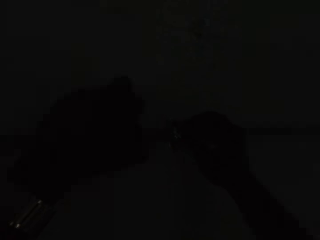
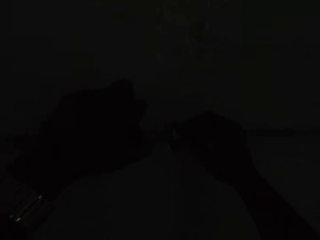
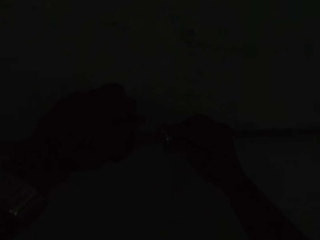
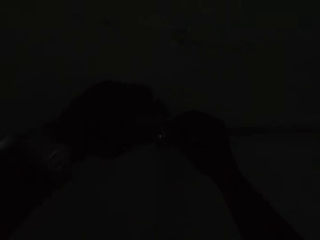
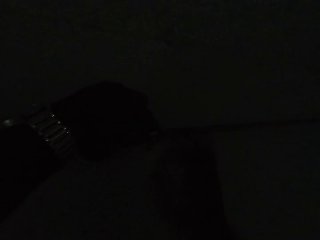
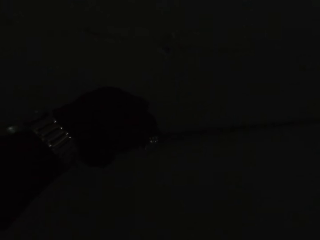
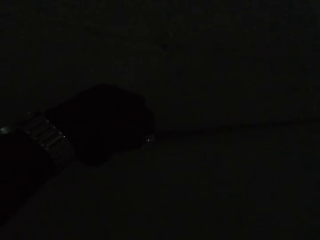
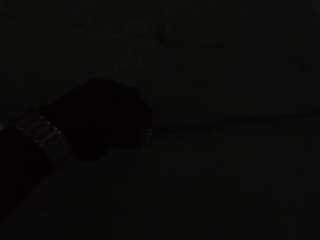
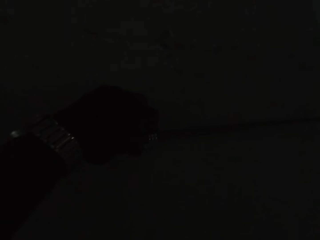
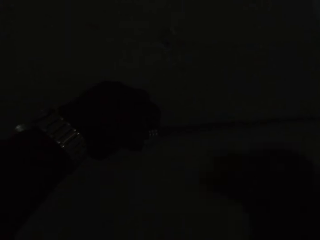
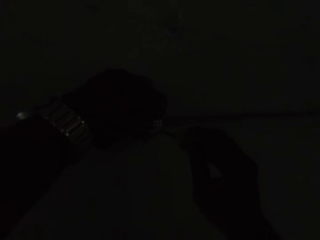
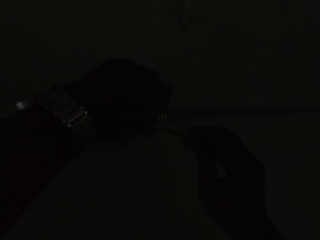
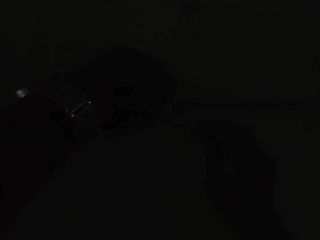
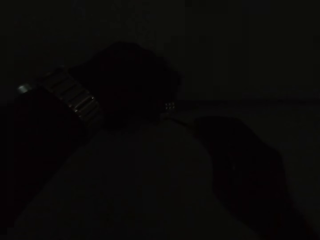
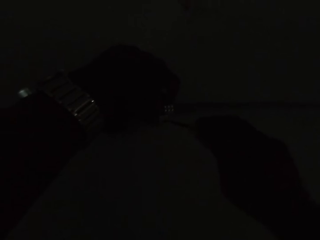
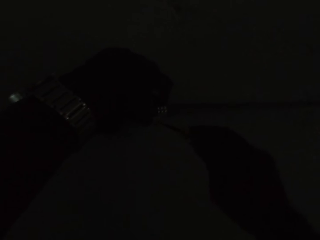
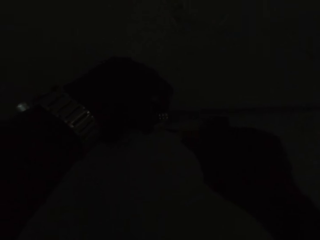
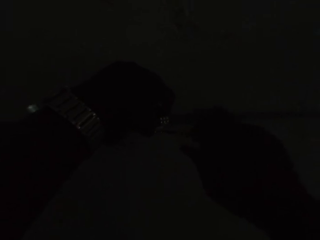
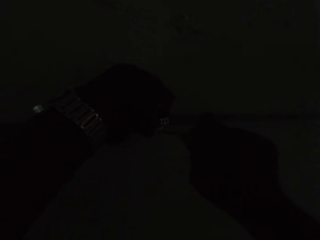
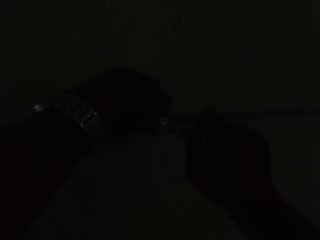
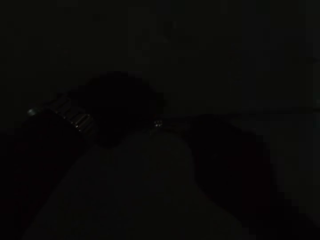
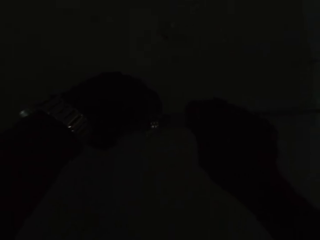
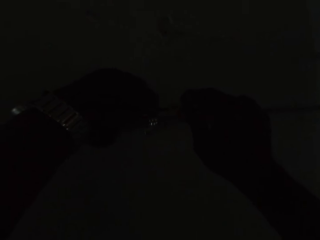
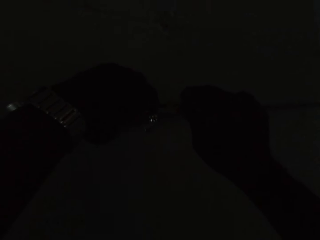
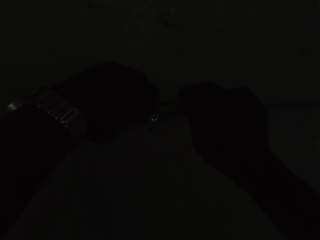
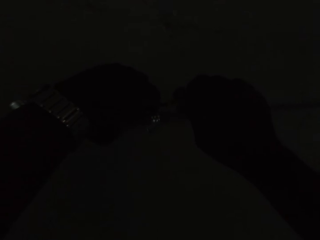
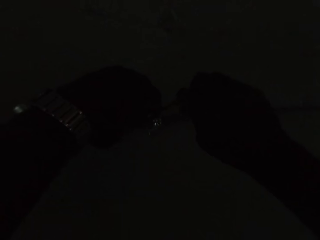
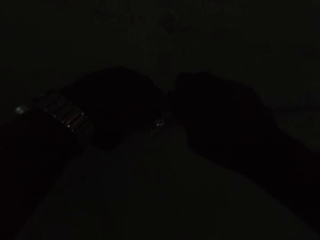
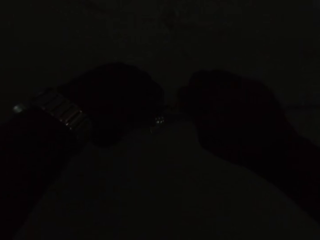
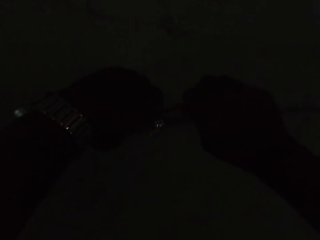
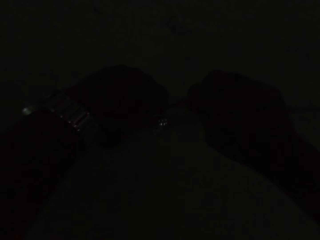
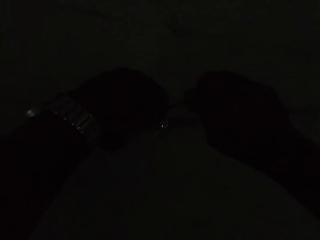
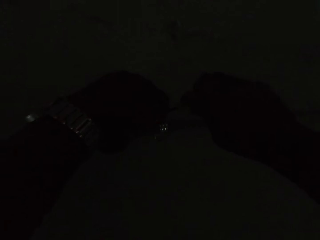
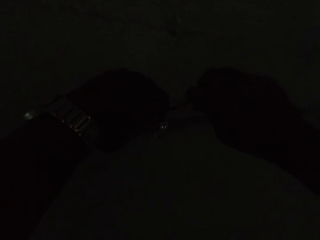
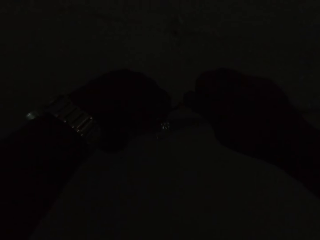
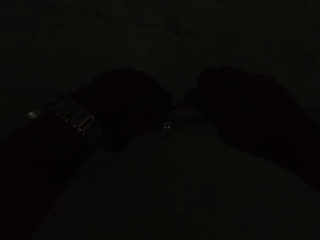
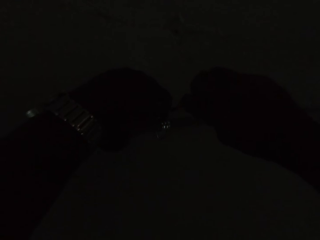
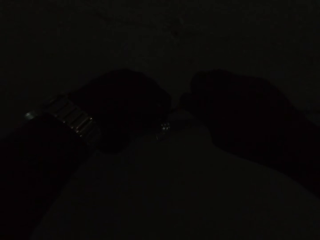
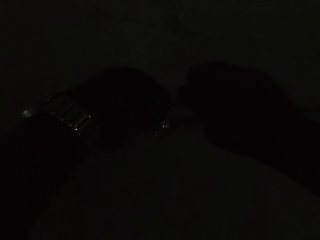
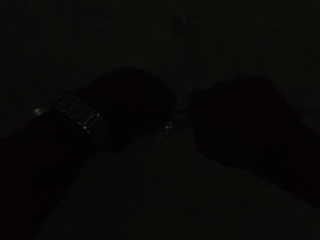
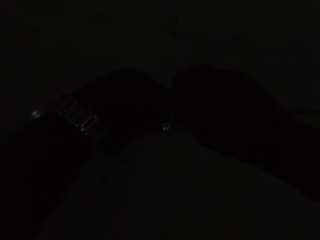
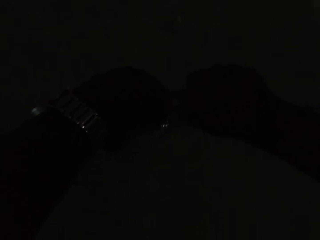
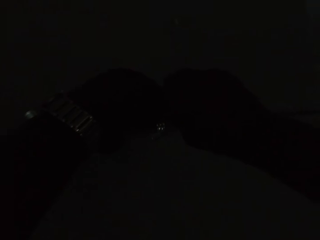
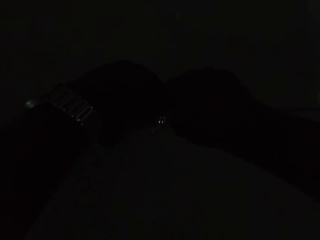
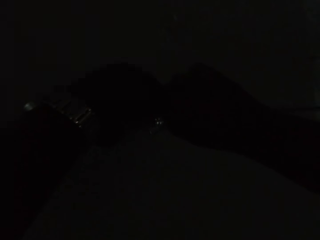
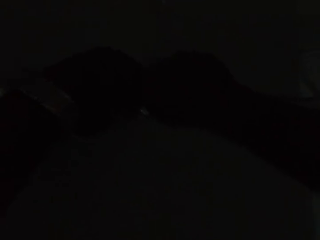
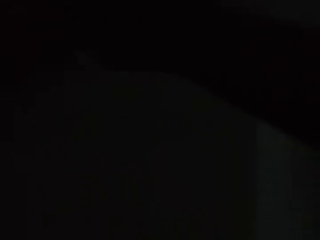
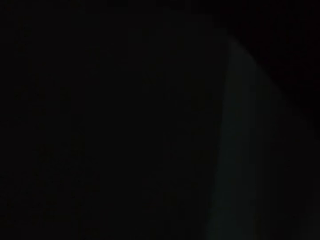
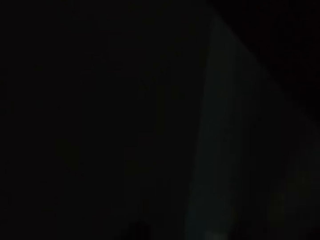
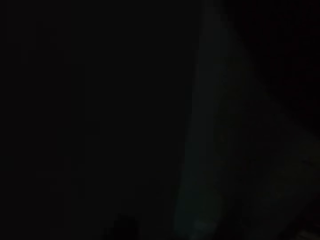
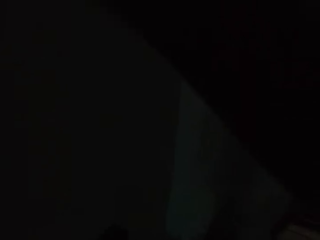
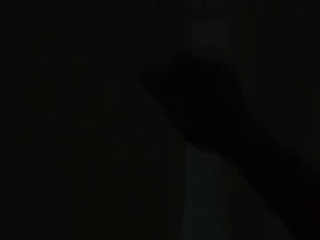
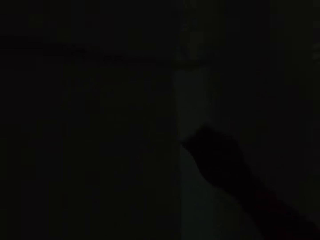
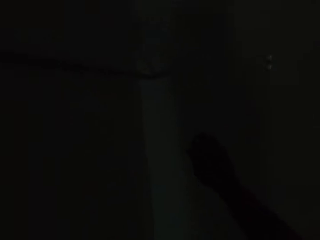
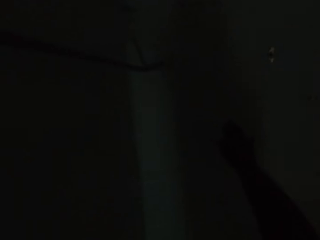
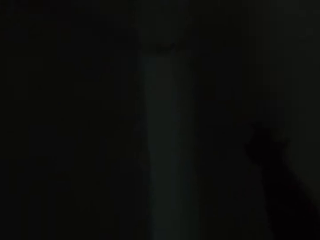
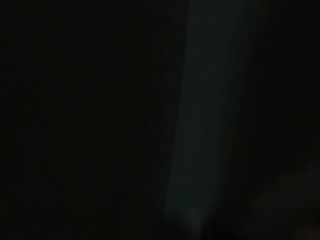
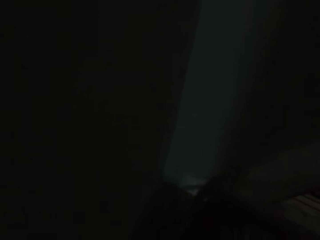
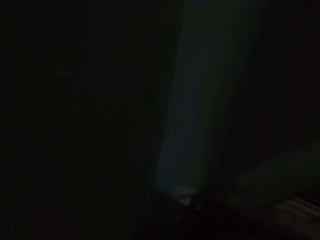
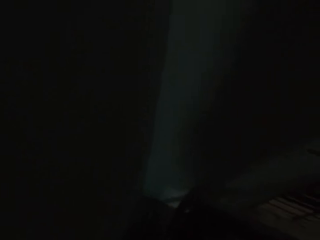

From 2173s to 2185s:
The camera wearer holds the clip on the pipe with his left hand. He screws the pipe clip to the wall with a screwdriver in his right hand. He picks up the screwdriver. He tightens the nut using the screwdriver. He looks down.

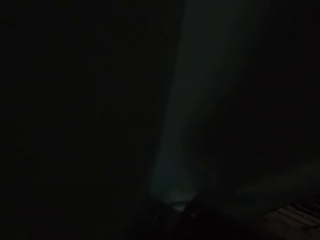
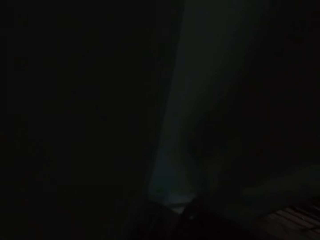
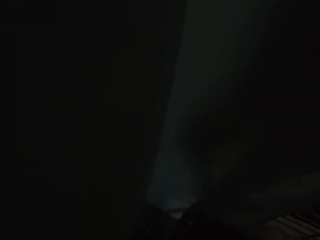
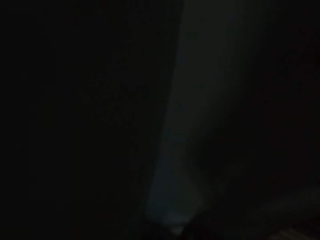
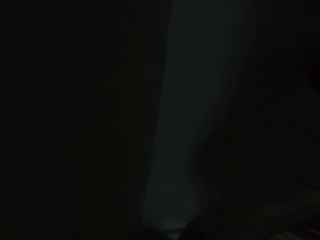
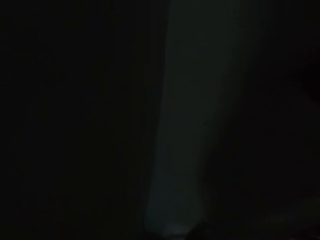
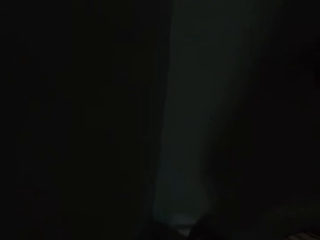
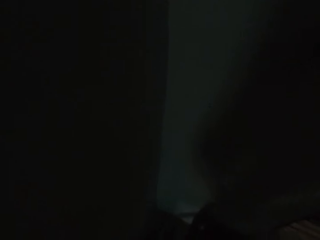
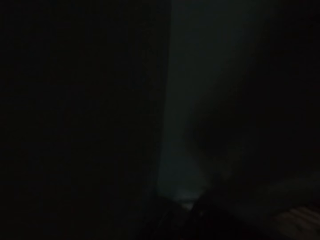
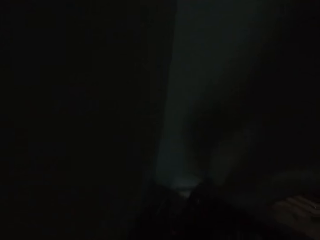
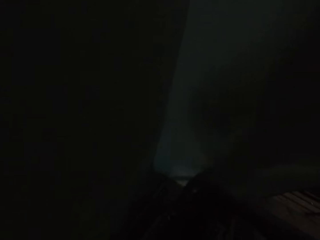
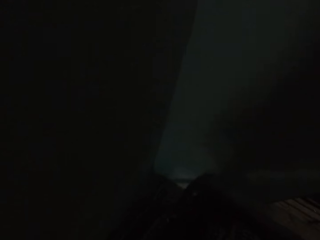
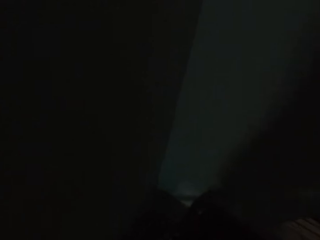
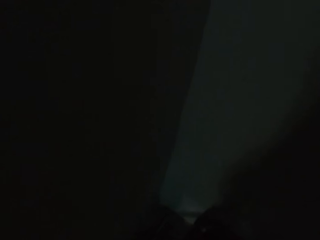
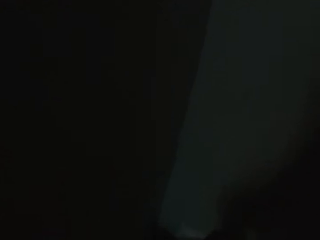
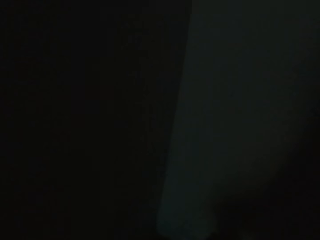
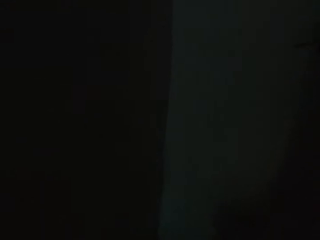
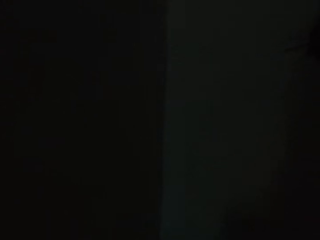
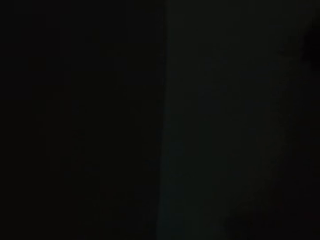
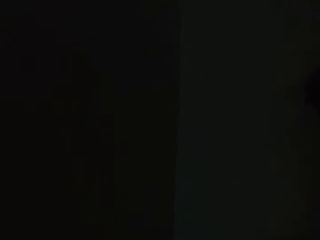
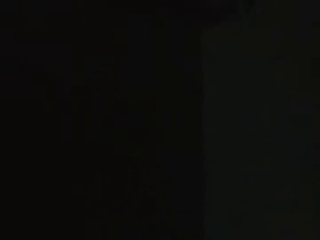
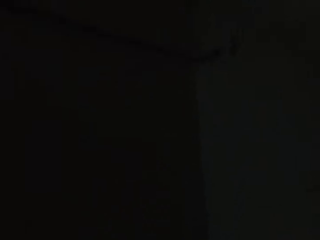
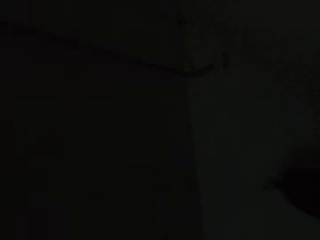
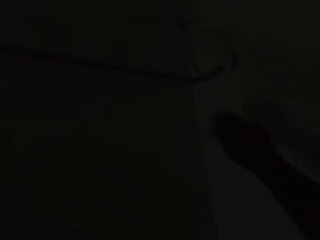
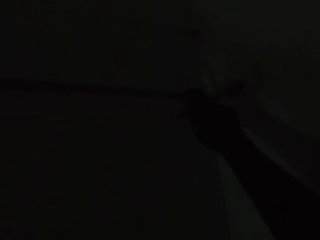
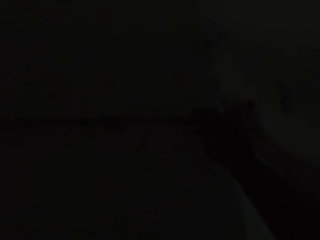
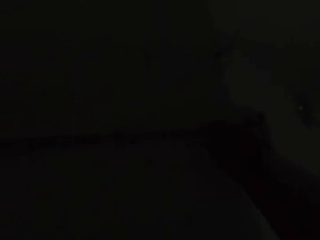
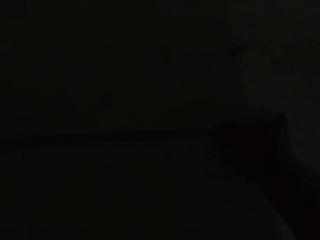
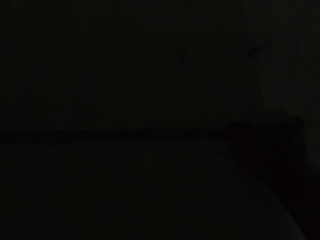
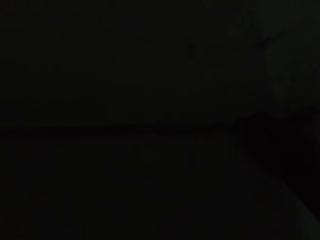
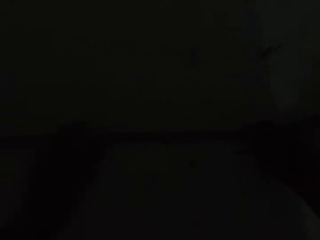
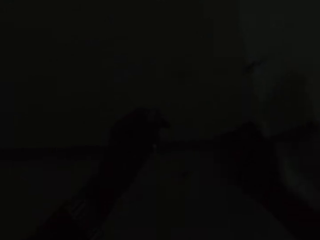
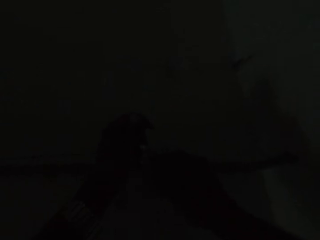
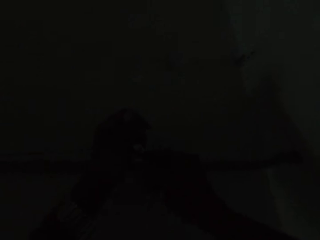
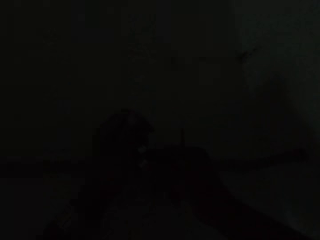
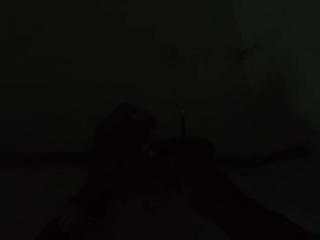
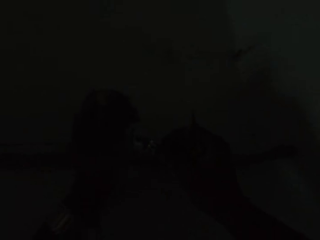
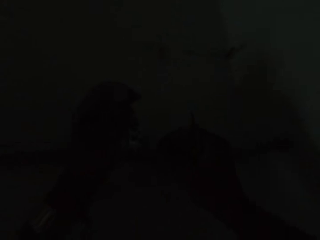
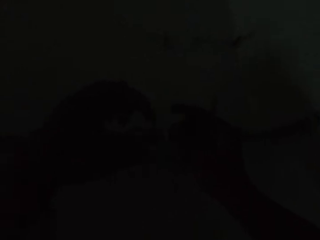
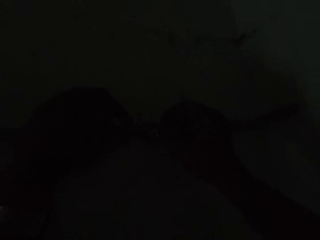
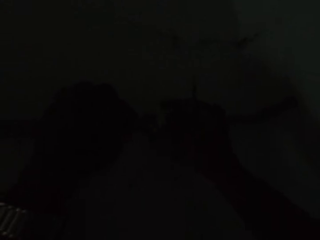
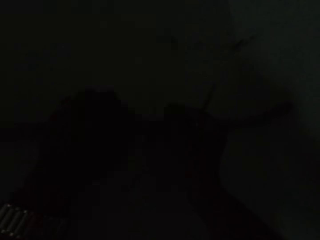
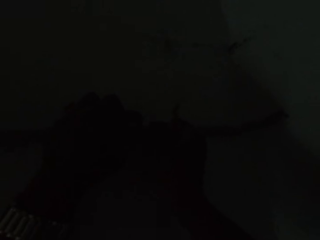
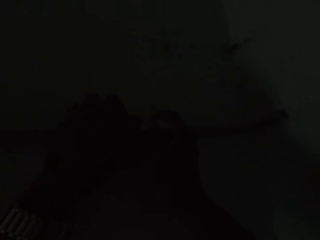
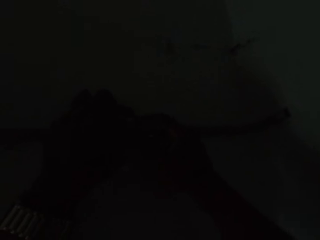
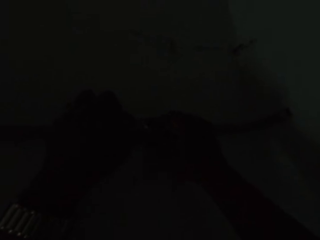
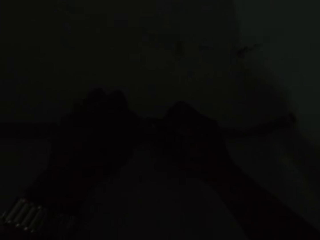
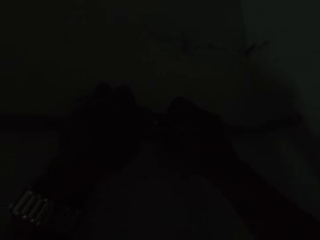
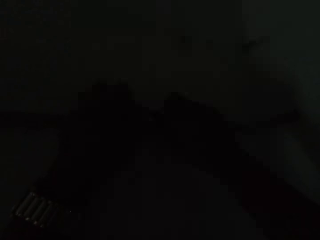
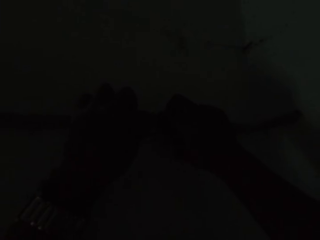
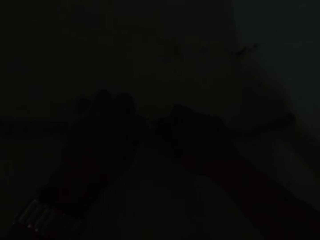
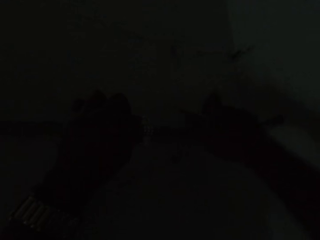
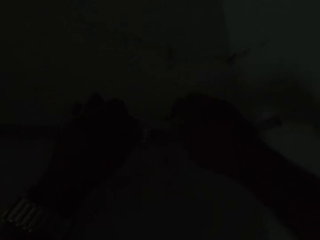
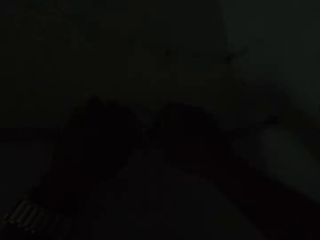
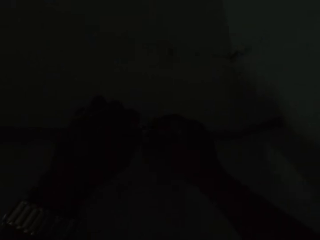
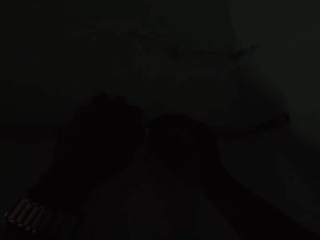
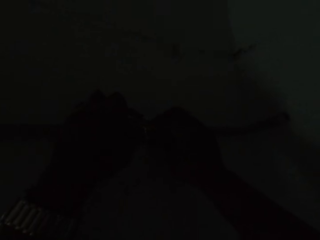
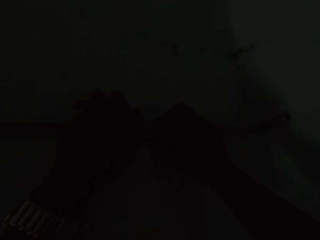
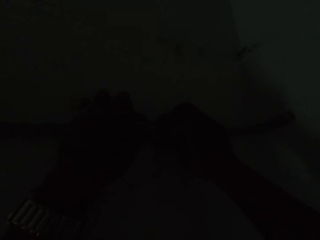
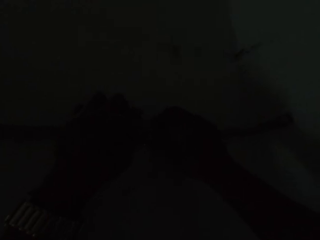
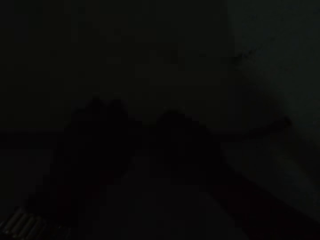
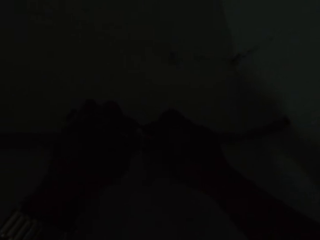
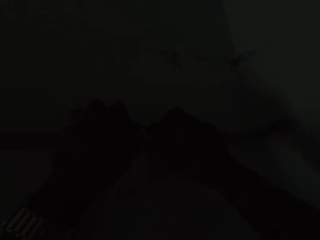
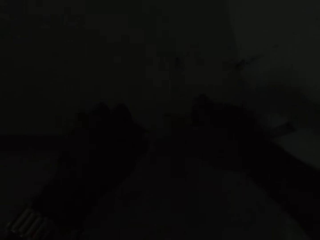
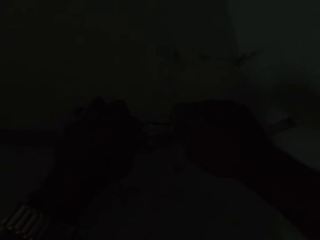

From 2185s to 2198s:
The camera wearer looks around and walks around. He holds the pipe with his right hand. He holds a wire. He passes a clip from his left hand to his right hand. He fixes the pipe clip on the pipe with his hands. He puts screws on the wire. He screws the pipe clip to the wall with the screwdriver in his right hand. He tightens the screw using his hands.
